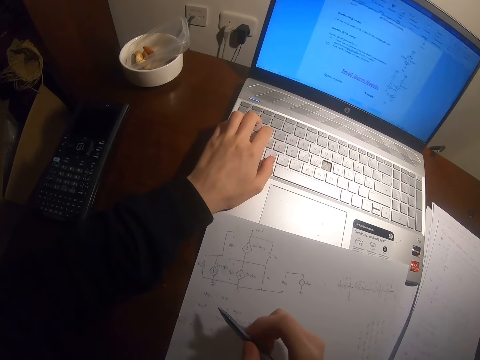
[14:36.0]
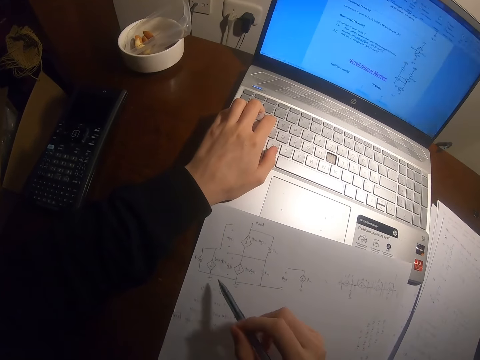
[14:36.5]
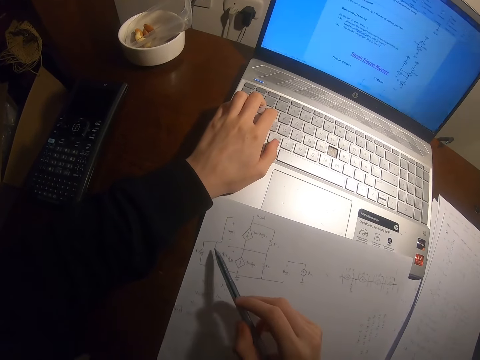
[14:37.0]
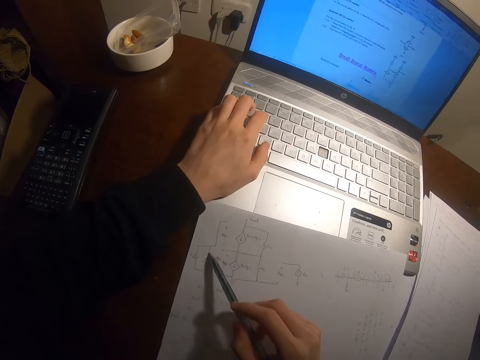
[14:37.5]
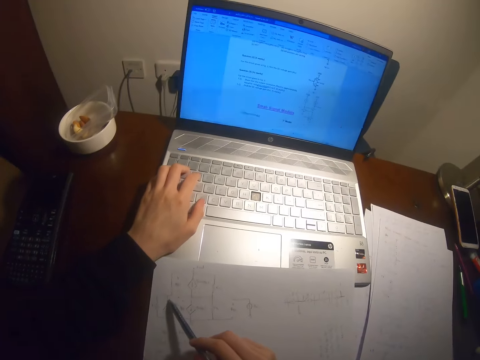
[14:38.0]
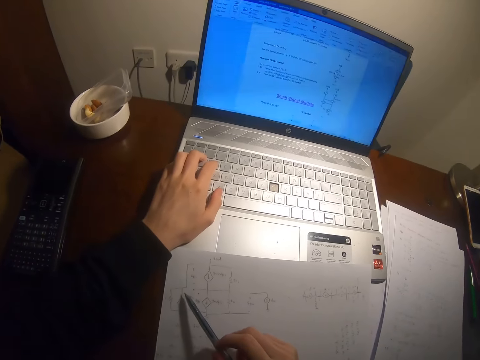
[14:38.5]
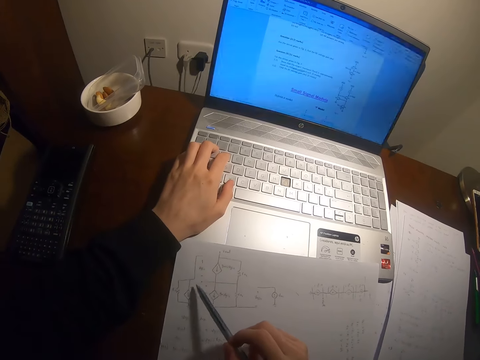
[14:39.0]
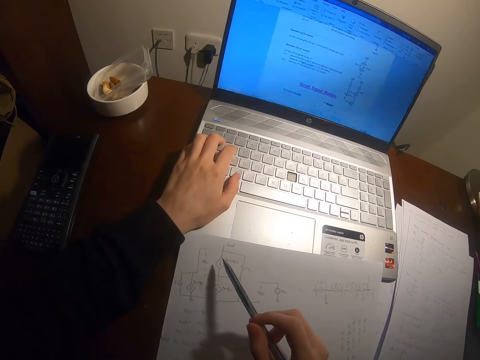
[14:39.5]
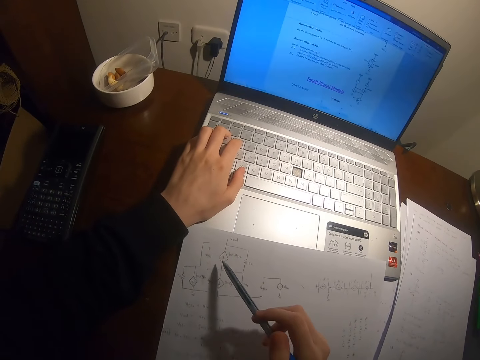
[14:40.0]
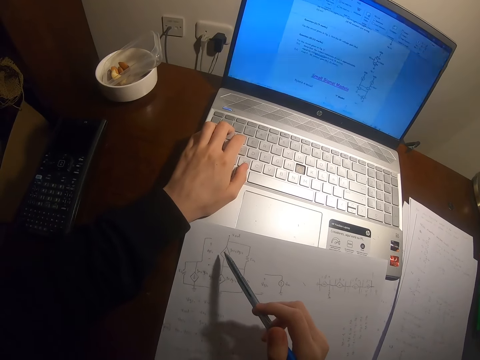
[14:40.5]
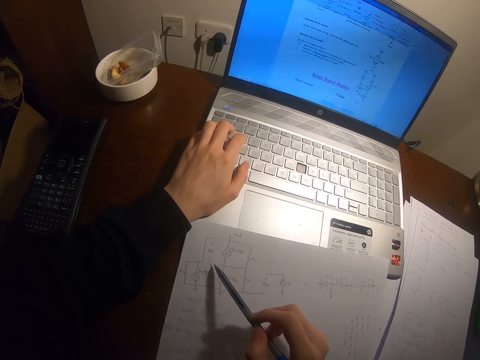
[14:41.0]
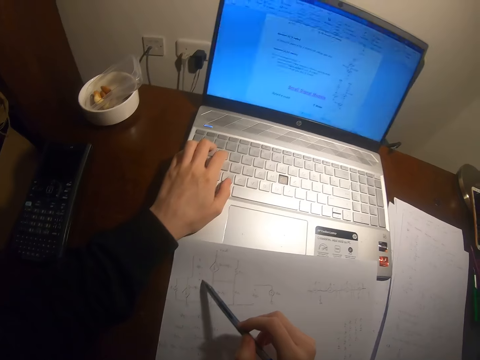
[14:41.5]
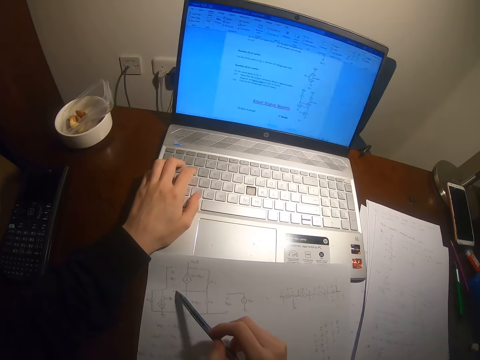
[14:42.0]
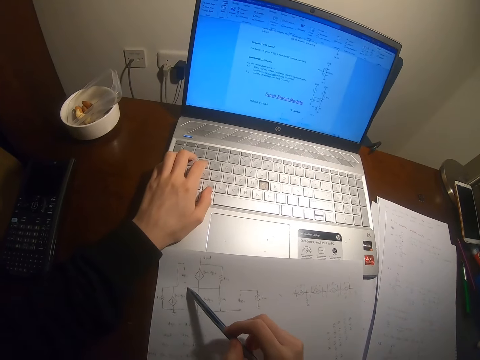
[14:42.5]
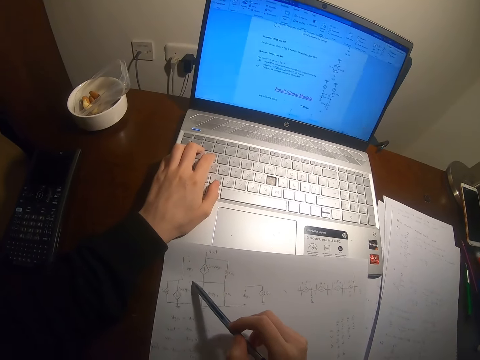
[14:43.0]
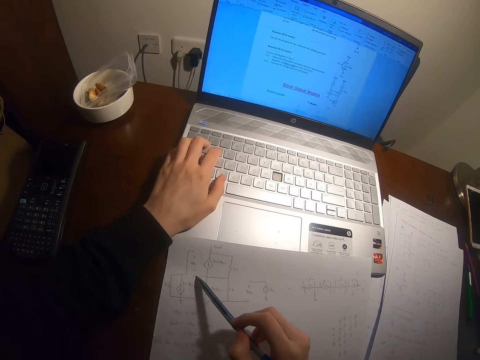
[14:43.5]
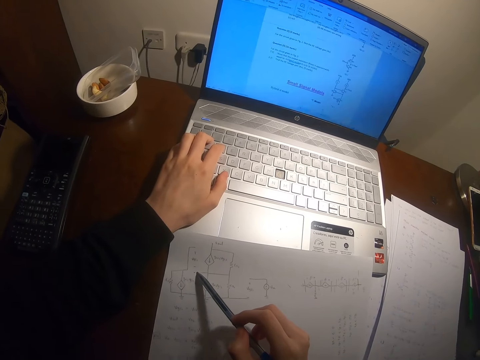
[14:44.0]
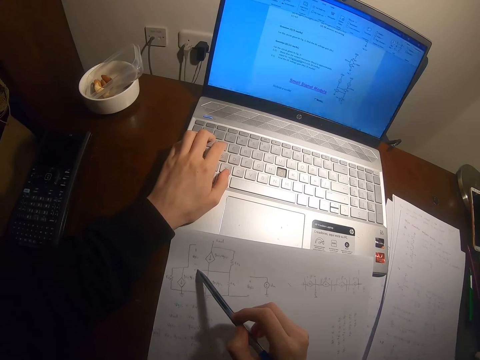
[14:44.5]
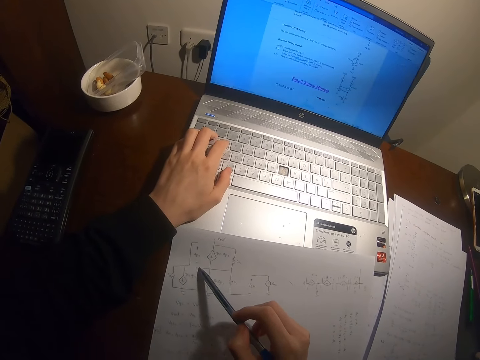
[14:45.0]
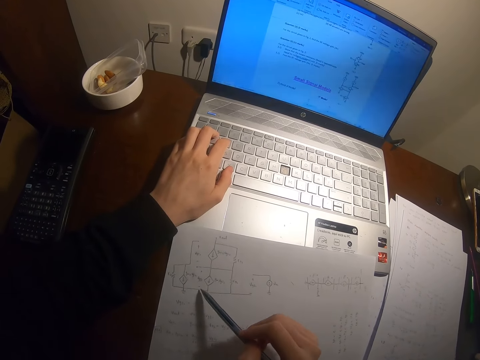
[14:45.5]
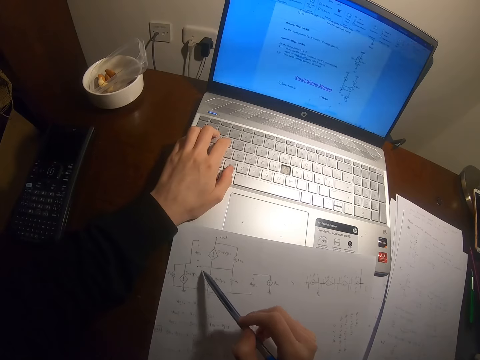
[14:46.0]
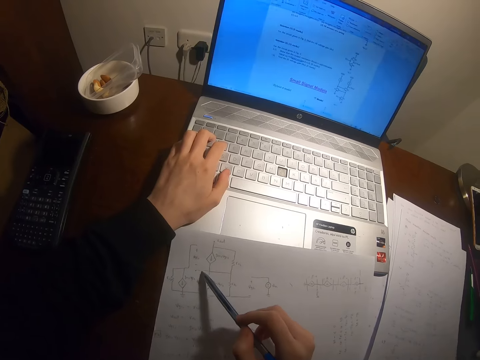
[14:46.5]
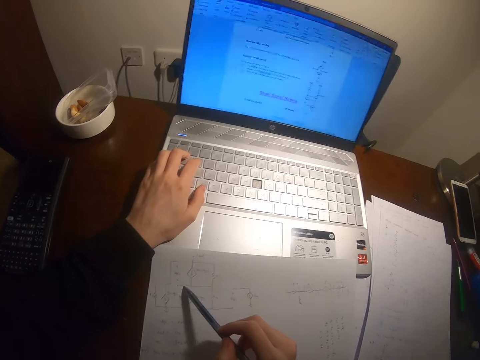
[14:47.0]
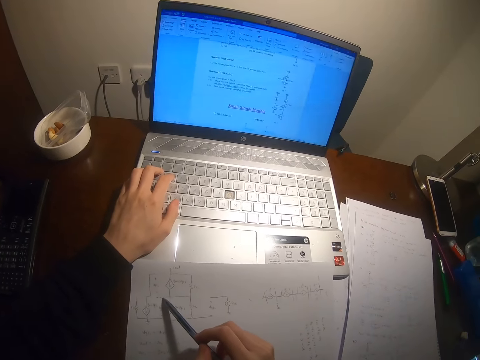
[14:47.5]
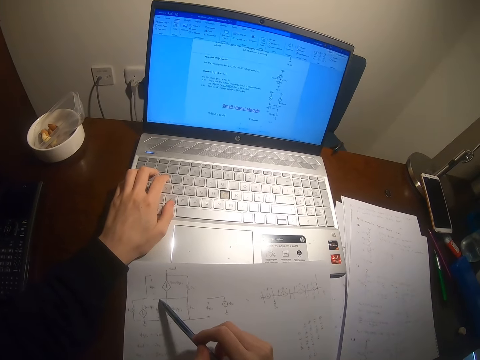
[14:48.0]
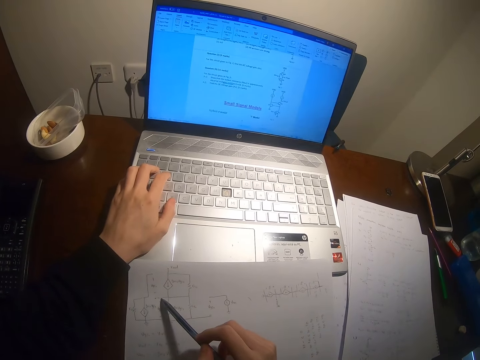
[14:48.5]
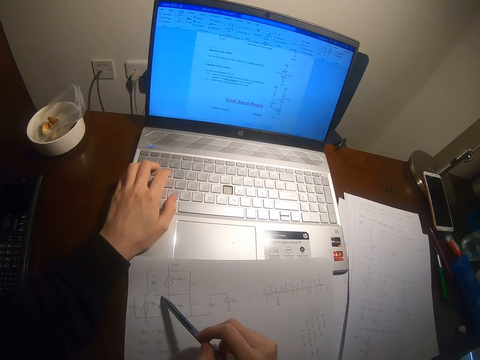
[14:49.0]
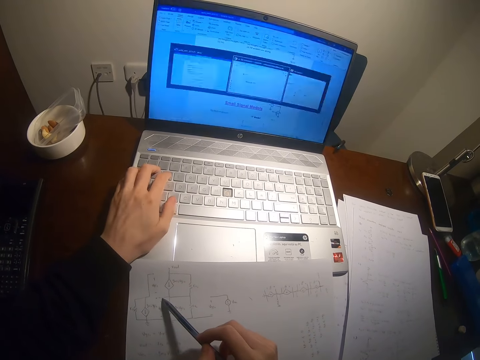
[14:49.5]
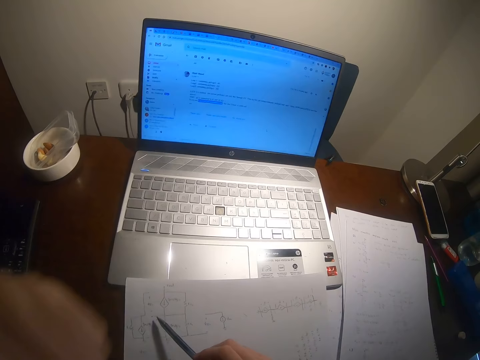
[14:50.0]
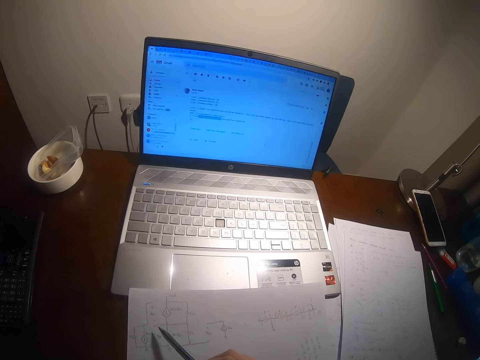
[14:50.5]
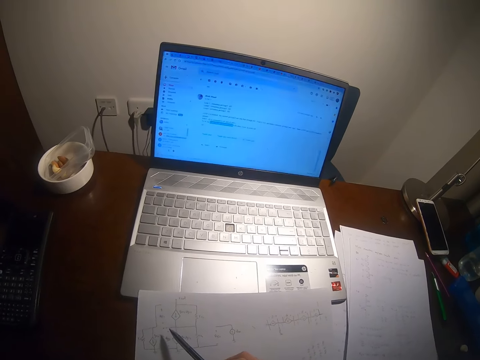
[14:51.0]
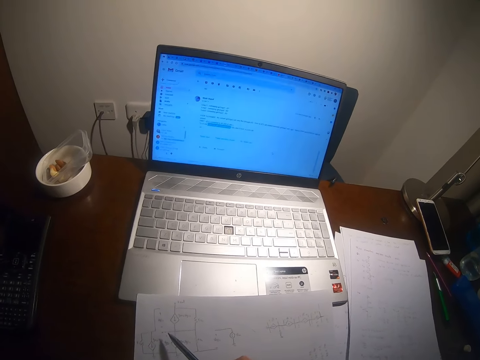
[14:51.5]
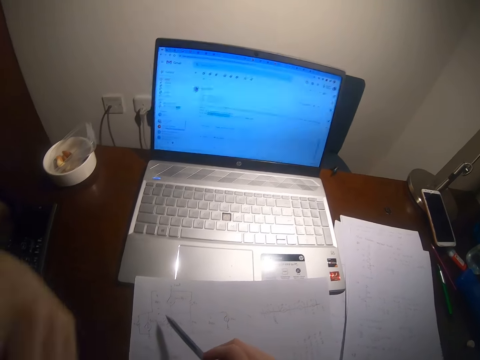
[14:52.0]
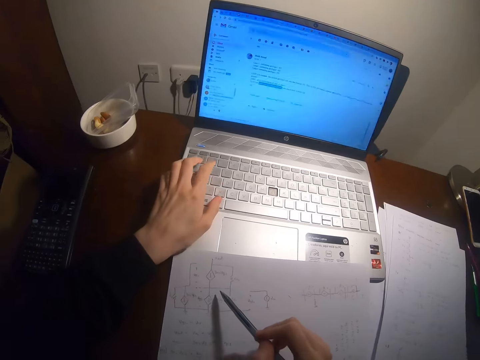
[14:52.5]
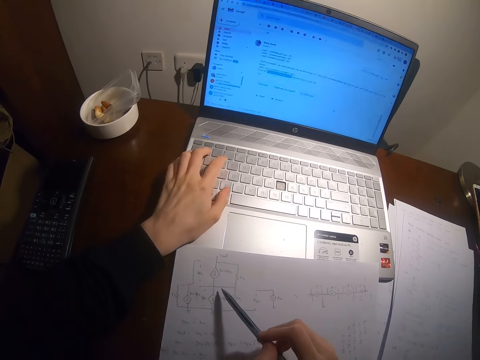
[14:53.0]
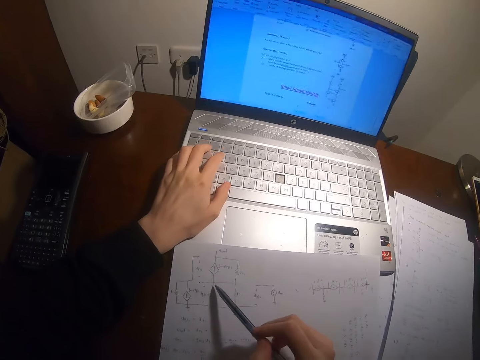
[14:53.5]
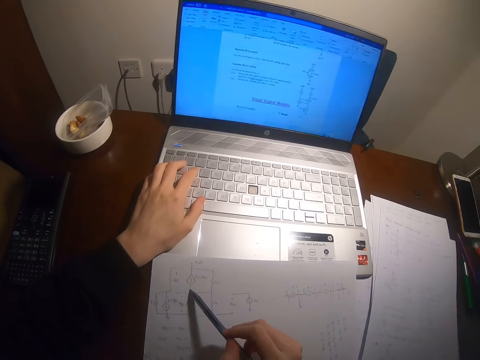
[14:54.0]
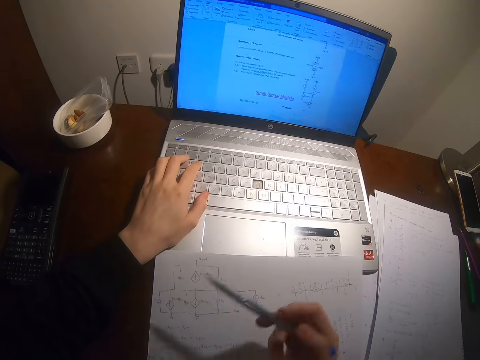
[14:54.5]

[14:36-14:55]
The camera wearer reads the paper. They point at the diagram on the document with the pencil in the right hand. They look at the document on the laptop monitor. They place the pencil on the diagram on the document. They look at the document on the laptop monitor. They operate the laptop with the left hand. They lift the left hand. They read the paper. They place the left hand on the laptop keyboard.
